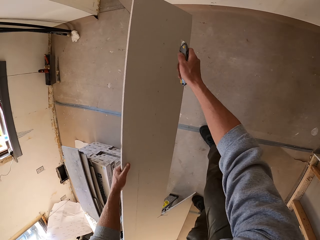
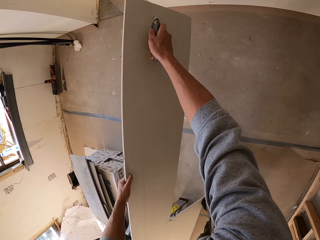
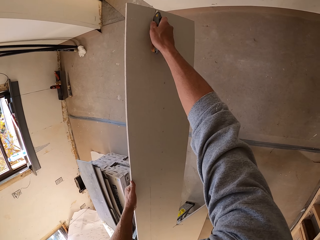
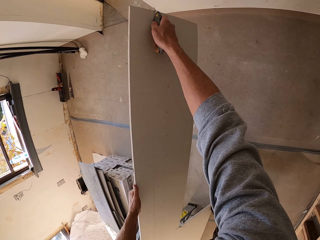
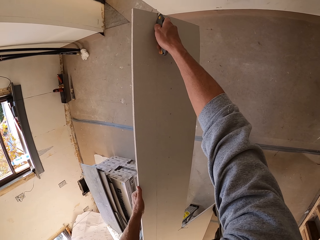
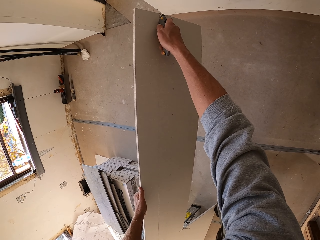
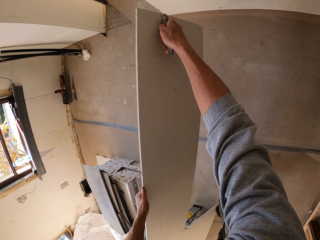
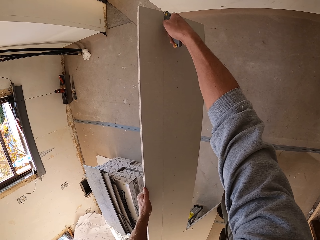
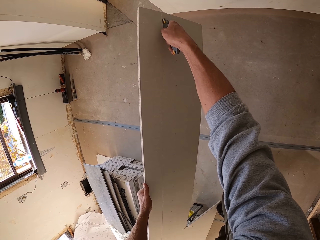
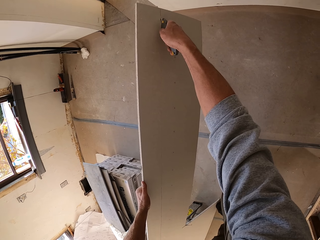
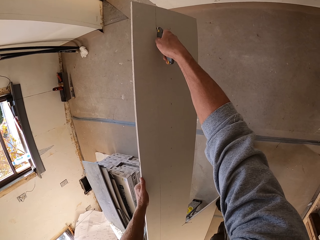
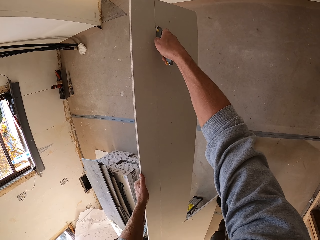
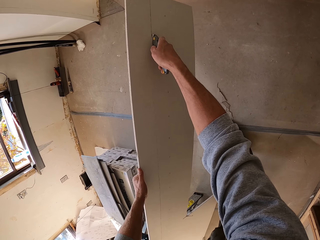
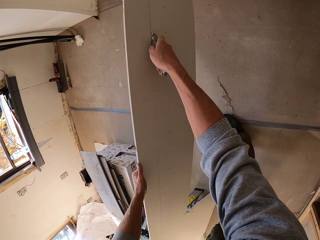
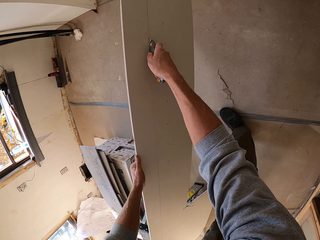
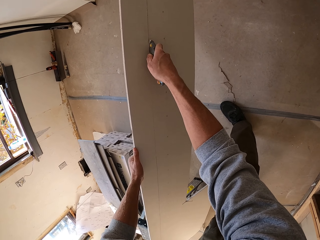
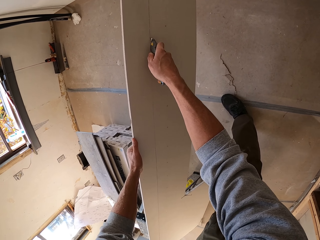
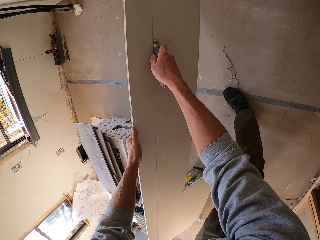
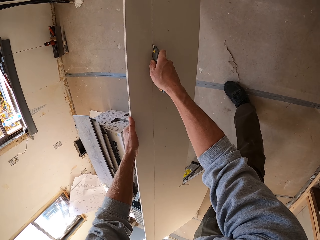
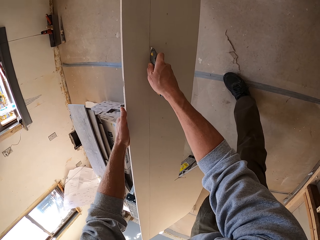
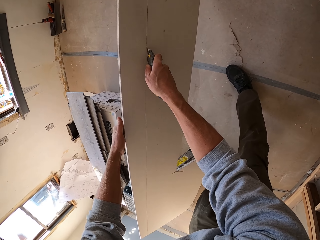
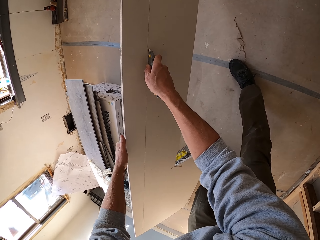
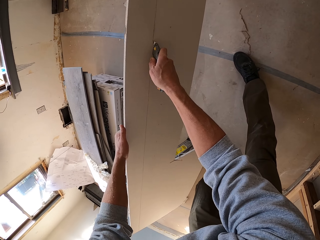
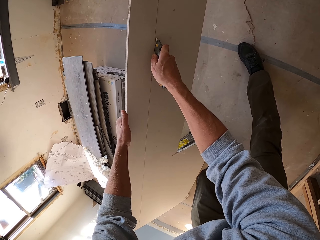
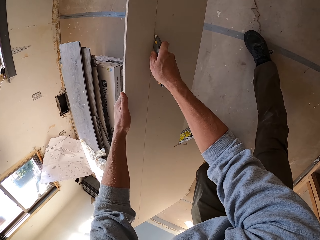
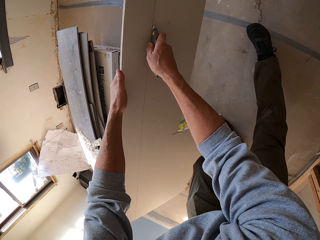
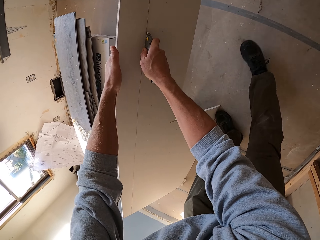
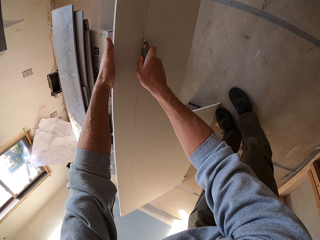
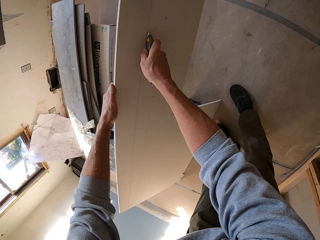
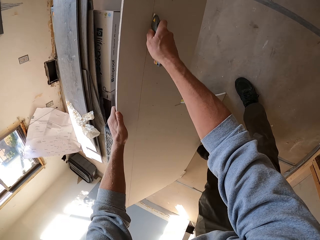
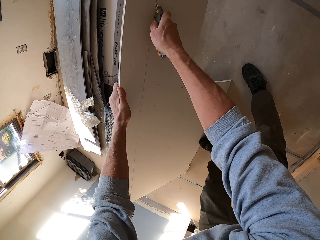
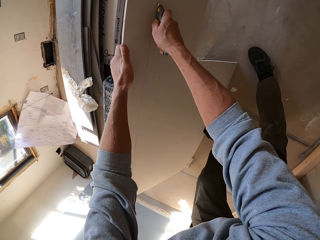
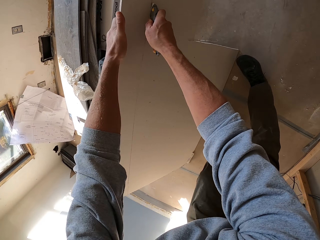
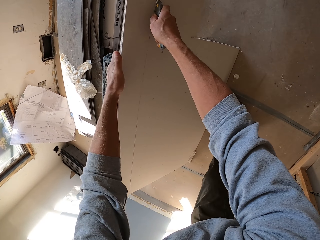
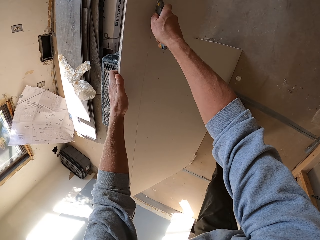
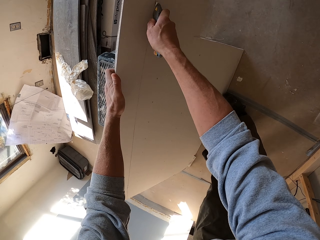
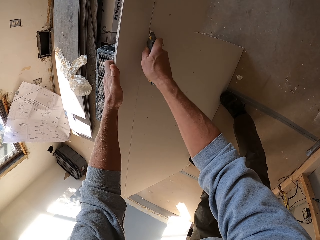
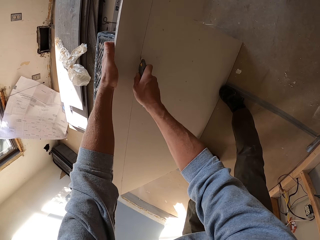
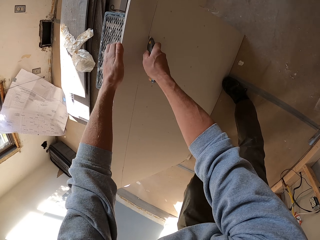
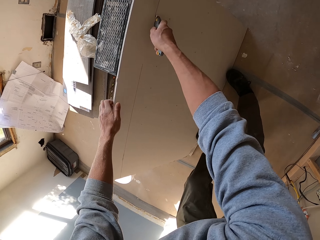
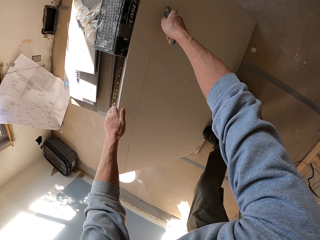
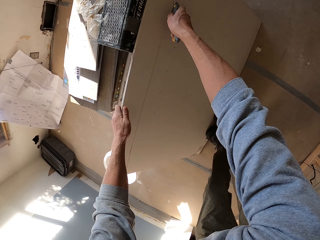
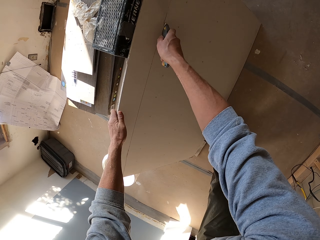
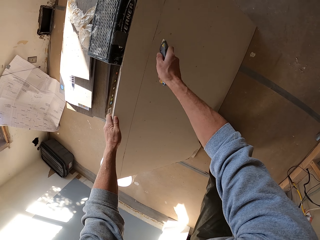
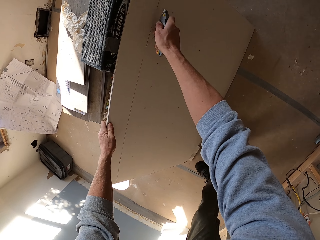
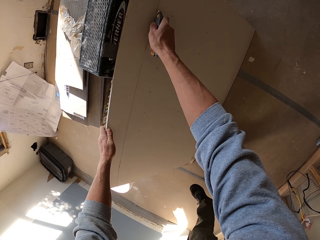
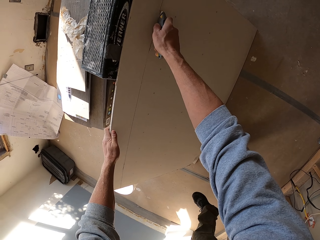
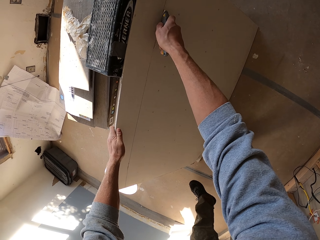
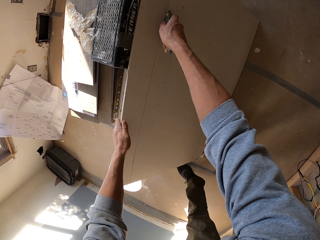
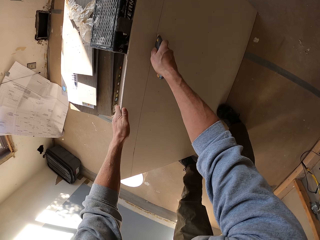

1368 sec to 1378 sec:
The camera wearer cuts the board with a hand knife.

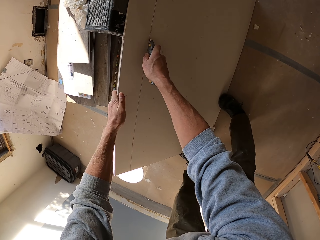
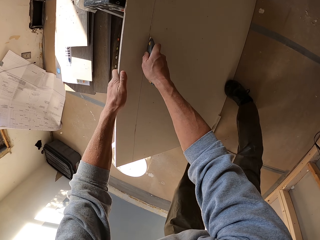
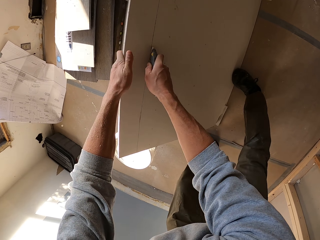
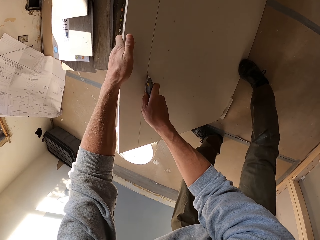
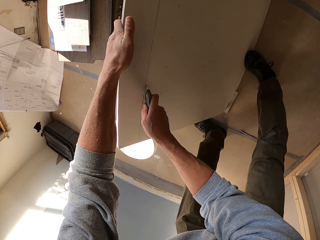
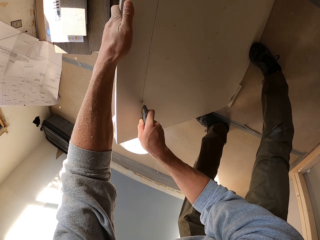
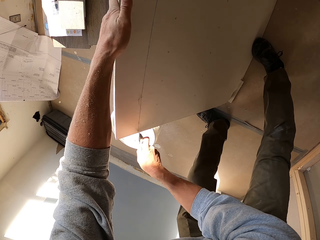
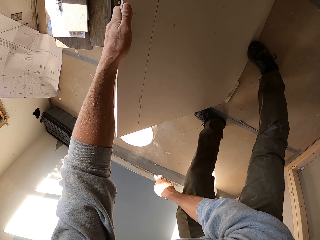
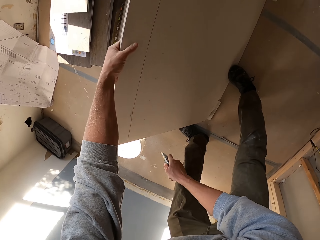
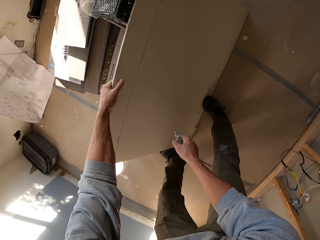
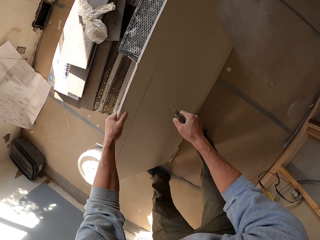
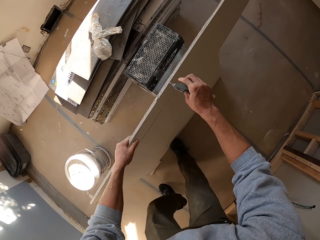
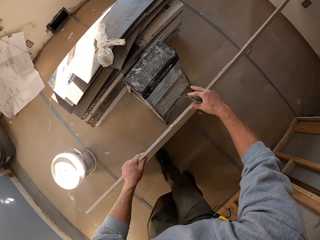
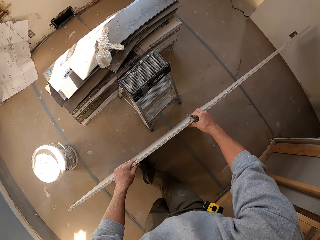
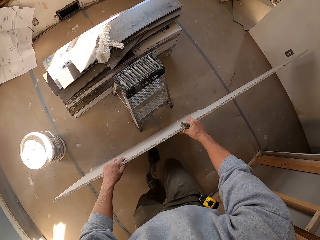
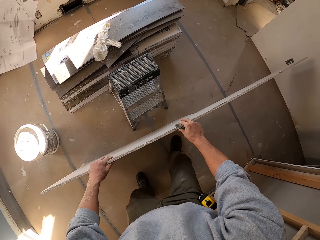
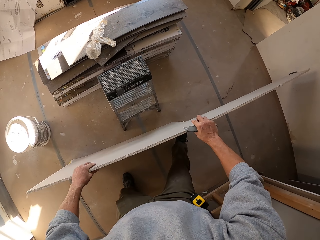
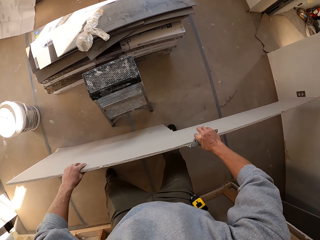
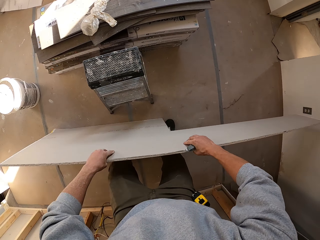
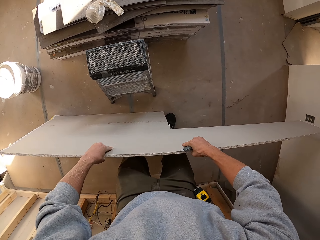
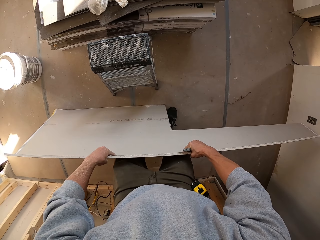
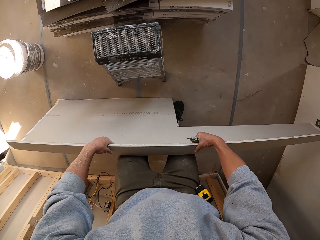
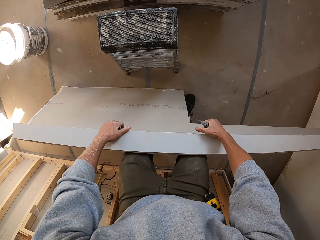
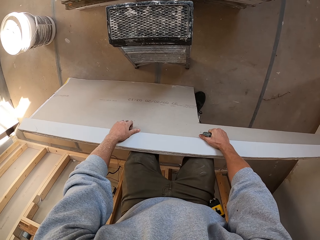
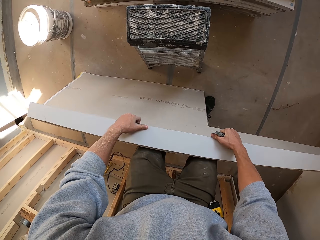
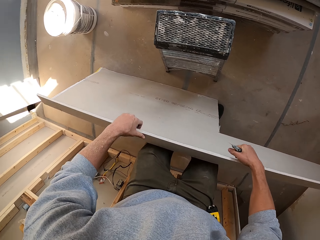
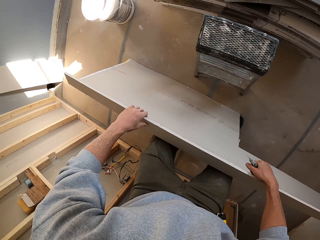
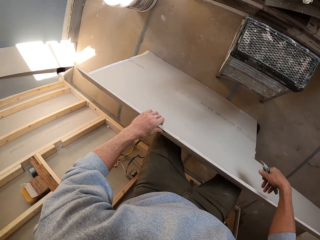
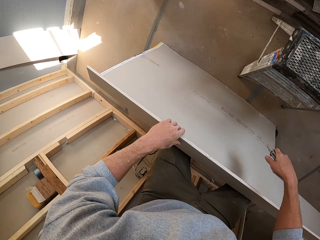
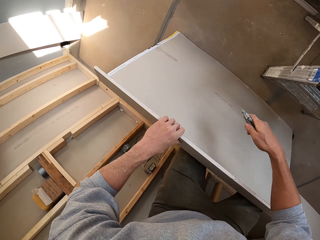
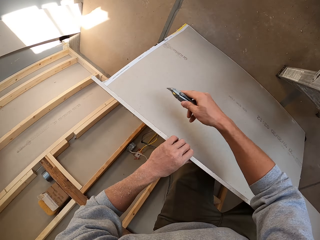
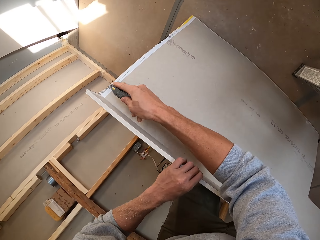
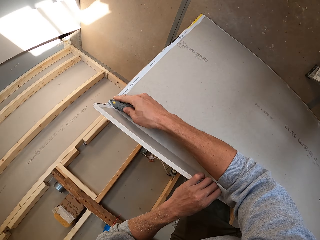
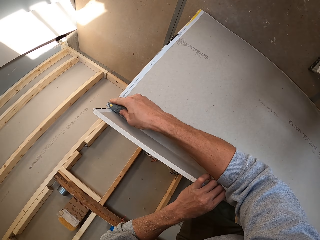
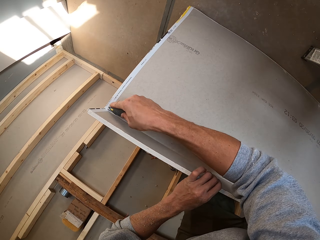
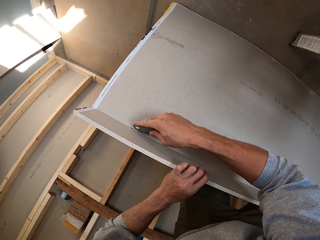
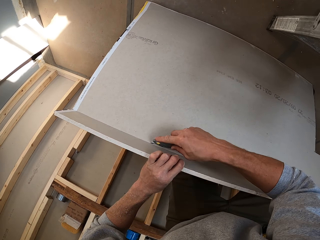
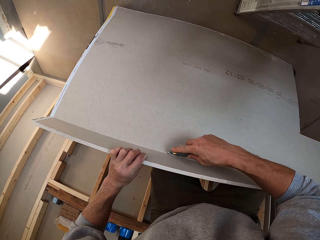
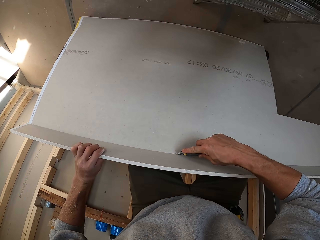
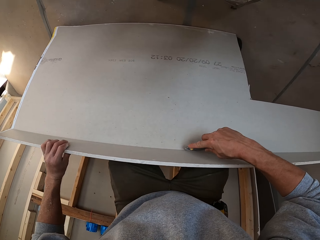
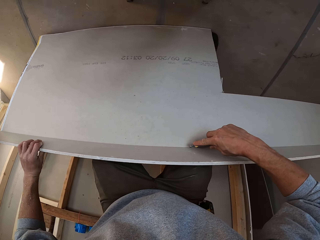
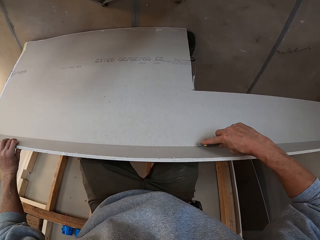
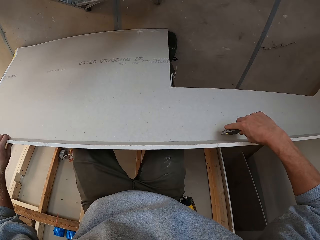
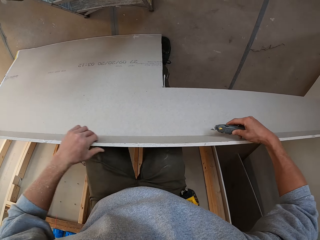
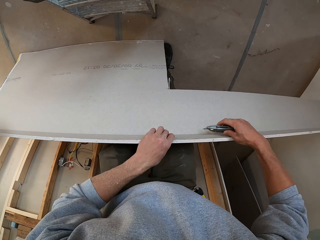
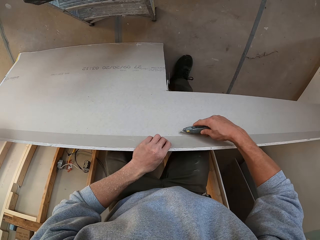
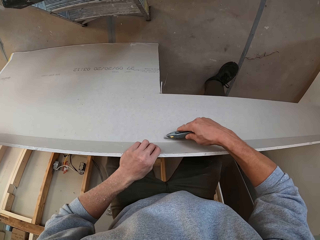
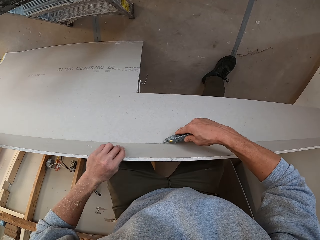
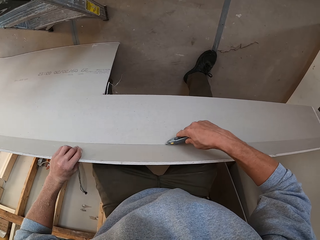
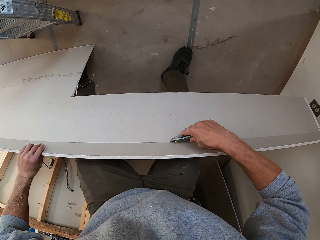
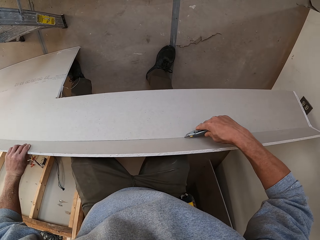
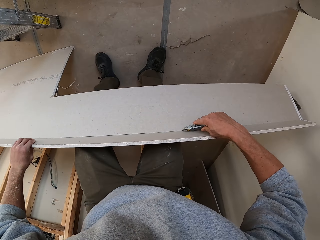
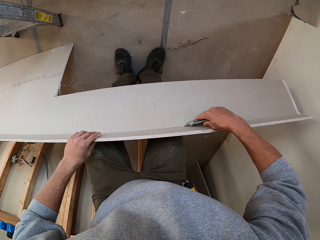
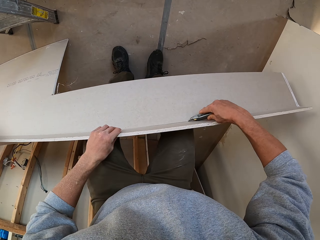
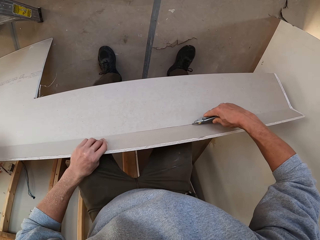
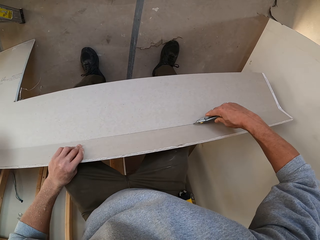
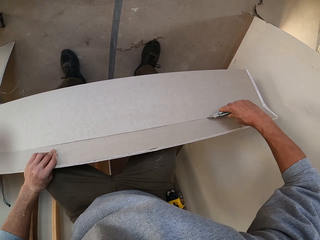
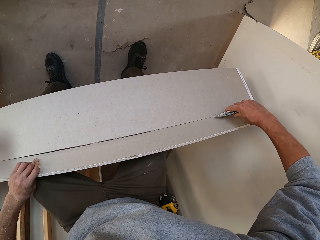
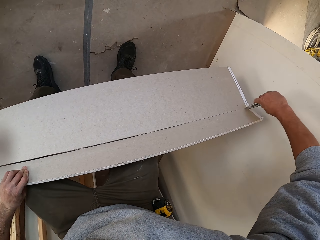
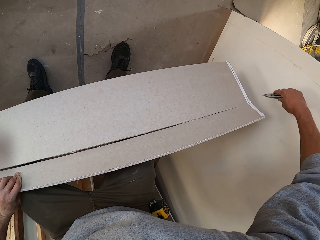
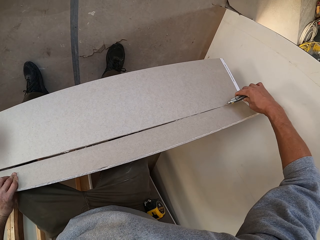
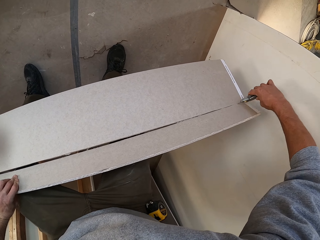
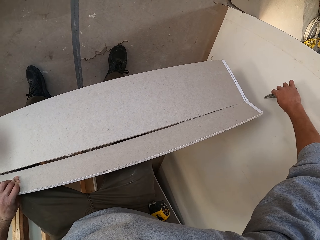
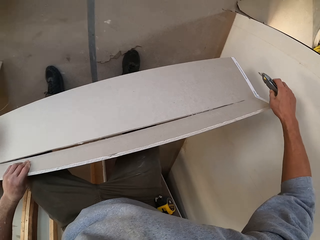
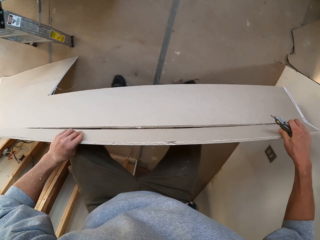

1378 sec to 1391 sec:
The camera wearer breaks the board. They cut the board with a hand knife.
